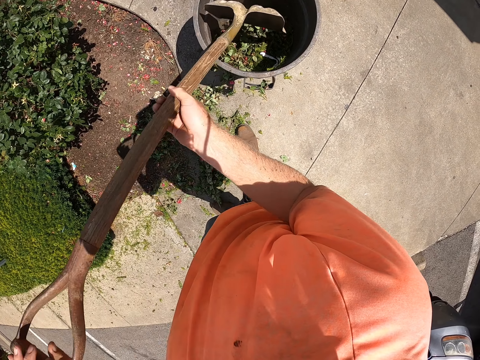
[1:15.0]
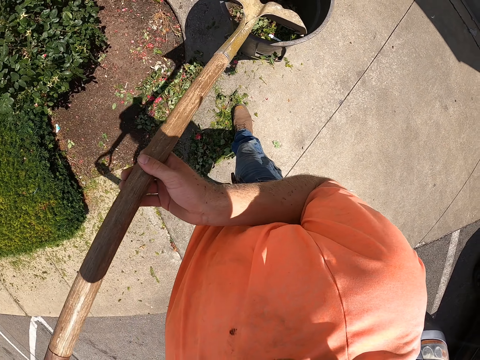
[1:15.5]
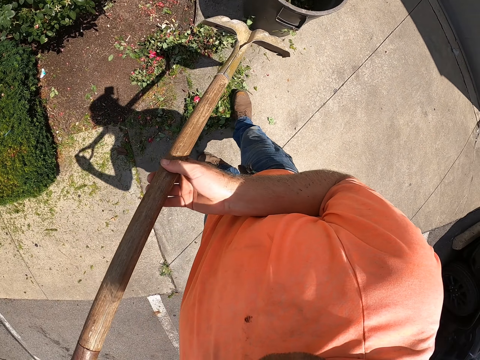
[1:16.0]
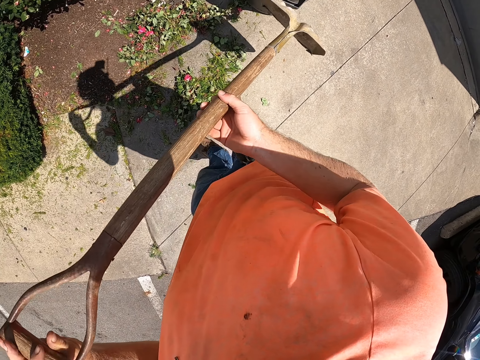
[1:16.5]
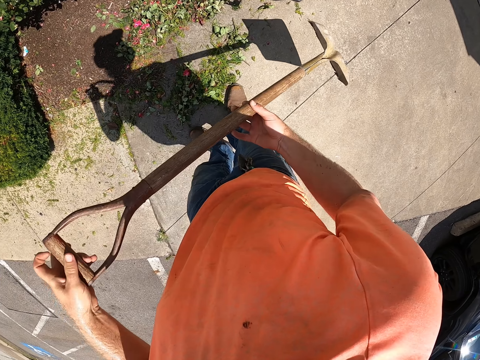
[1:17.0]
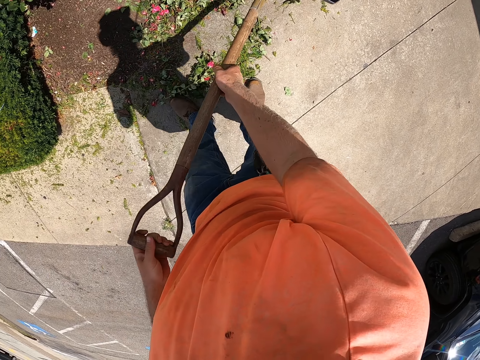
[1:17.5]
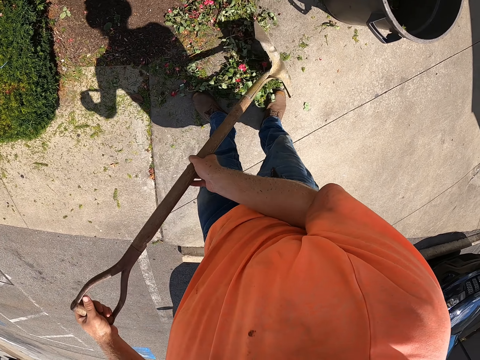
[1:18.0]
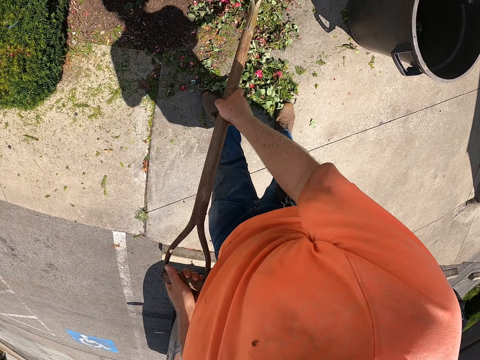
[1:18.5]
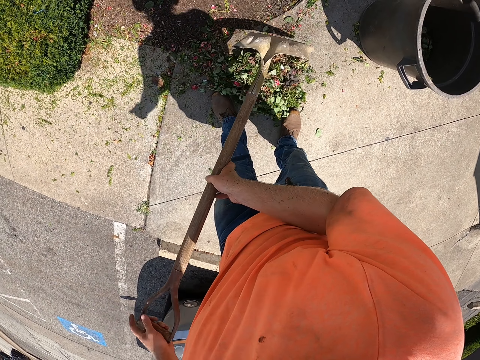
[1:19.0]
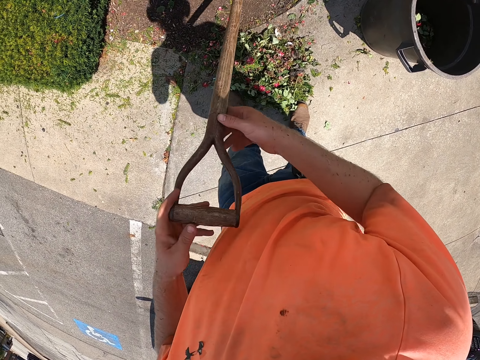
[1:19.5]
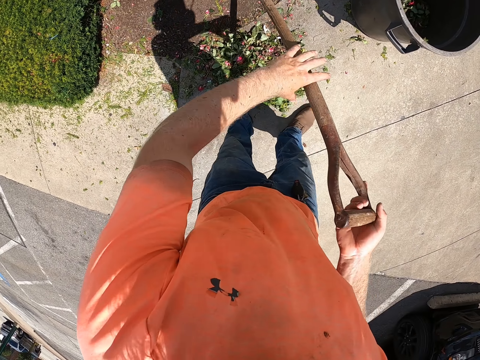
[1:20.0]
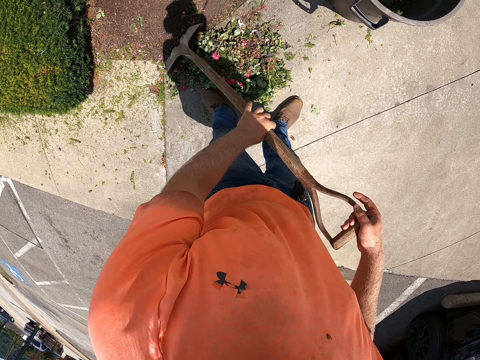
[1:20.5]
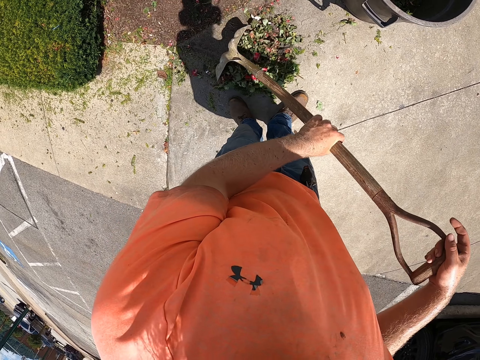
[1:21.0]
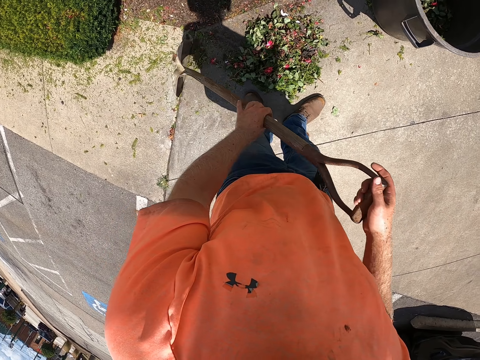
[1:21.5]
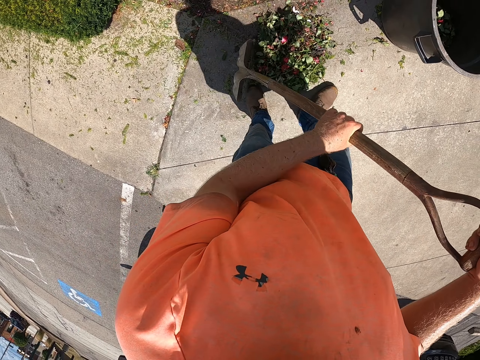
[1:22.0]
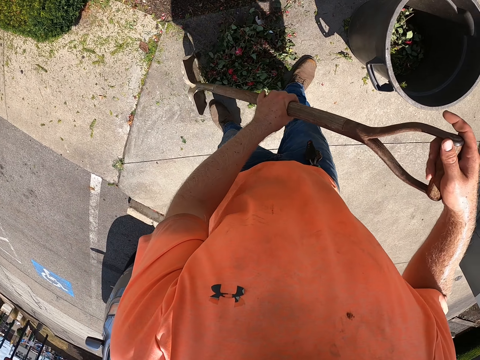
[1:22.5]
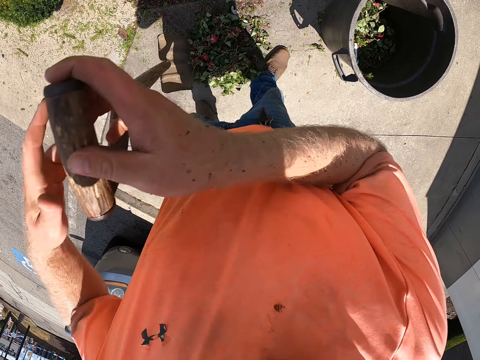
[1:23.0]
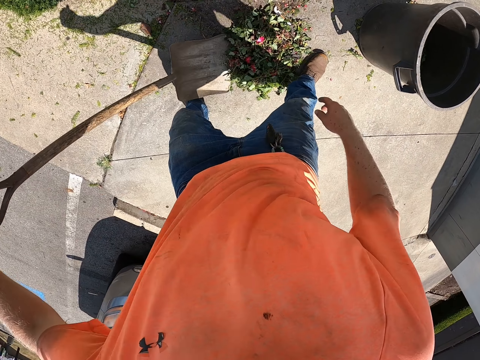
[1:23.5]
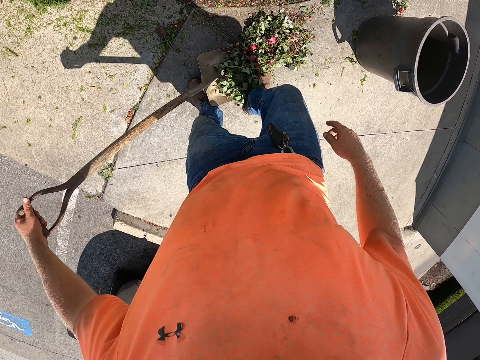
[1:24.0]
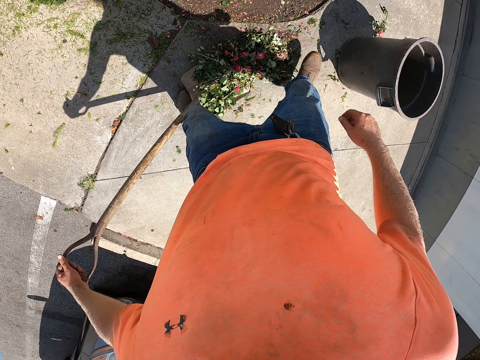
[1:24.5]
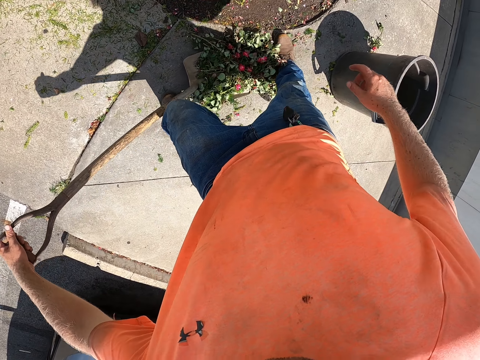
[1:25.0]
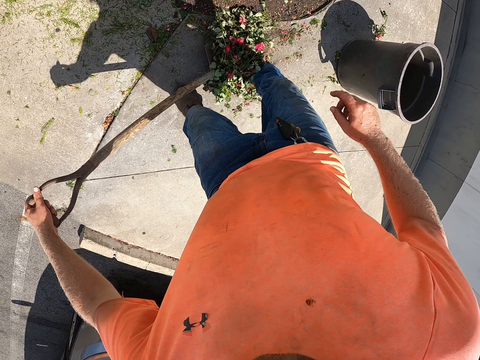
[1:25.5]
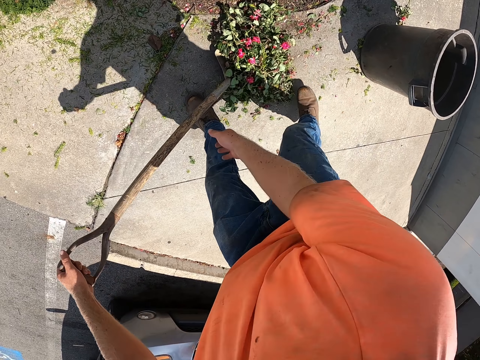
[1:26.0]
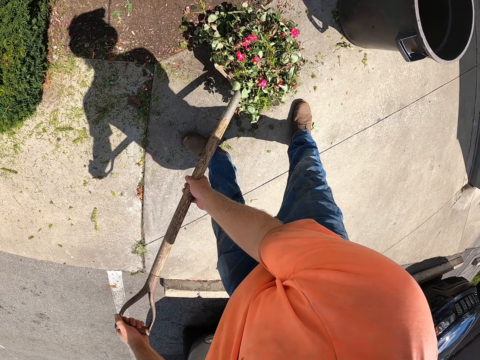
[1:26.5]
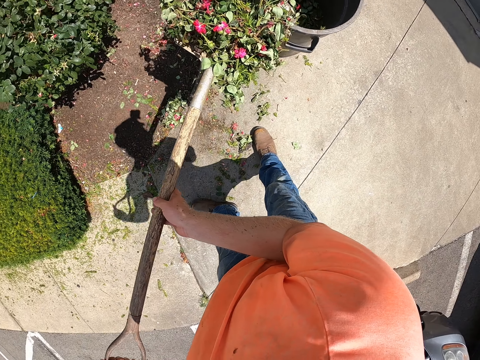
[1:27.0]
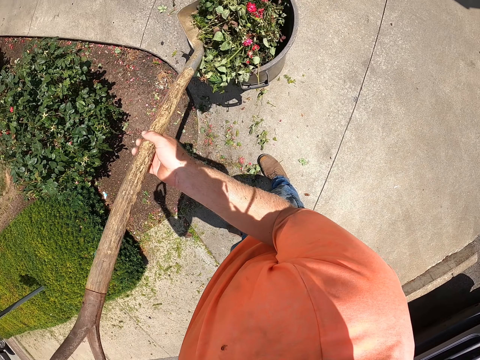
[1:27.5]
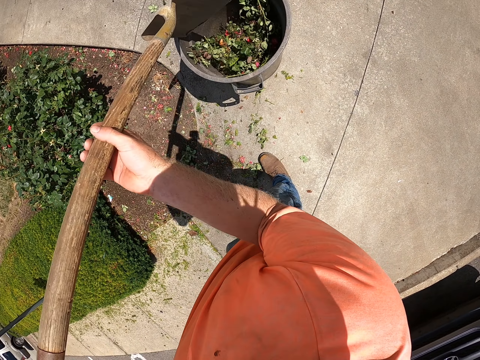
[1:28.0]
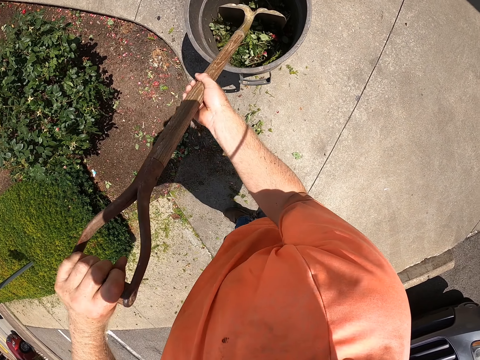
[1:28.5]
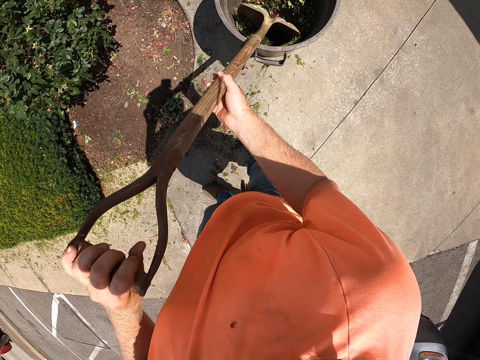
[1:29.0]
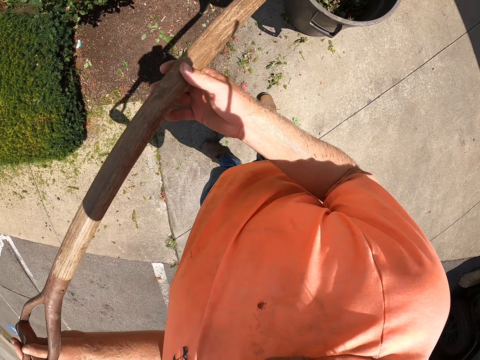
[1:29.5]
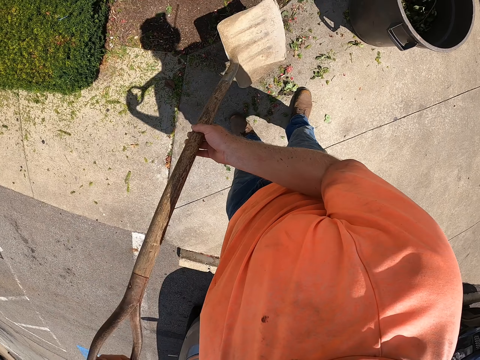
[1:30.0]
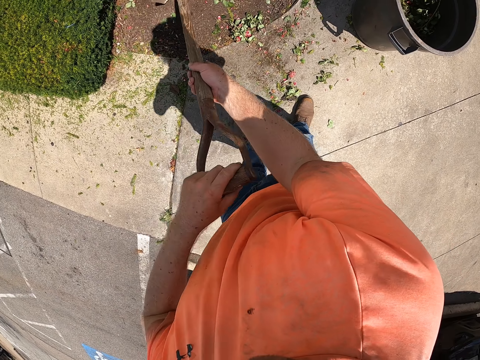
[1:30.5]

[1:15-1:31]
The camera wearer presses the grass or plant waste in the dustbin with the shovel or spade with both hands. He gathers the grass on the ground with the shovel with both hands. He drops his right hand from the shovel. He sweeps the grass into the shovel with his right leg. He lifts the shovel from the ground with both hands. He pours the grass from the shovel into the dustbin with both hands. He presses the plant waste with the spade.

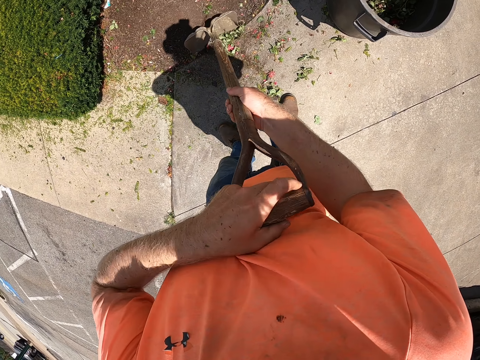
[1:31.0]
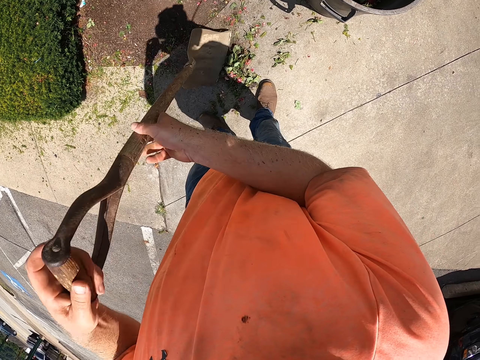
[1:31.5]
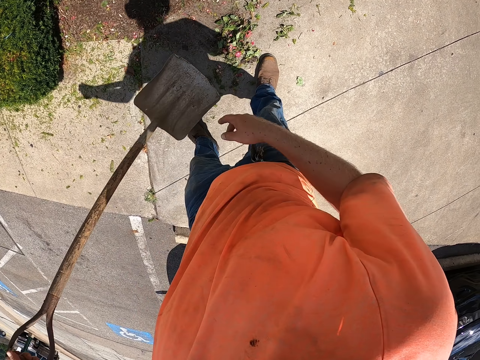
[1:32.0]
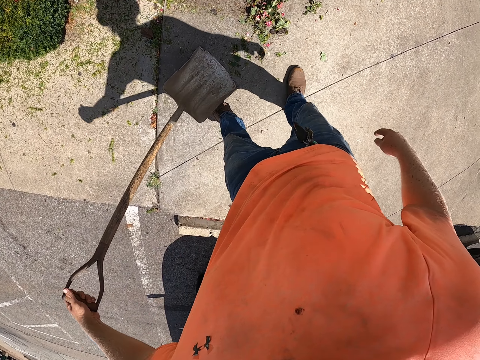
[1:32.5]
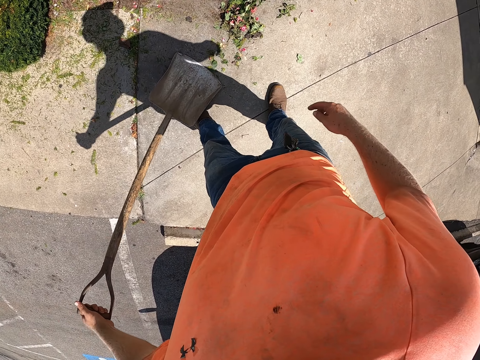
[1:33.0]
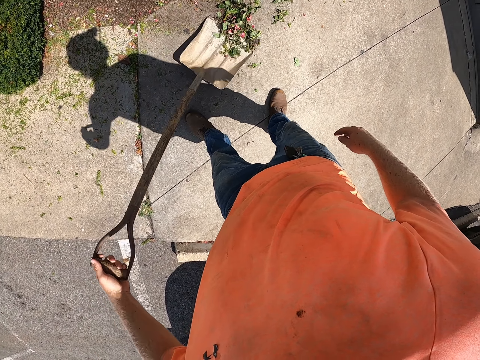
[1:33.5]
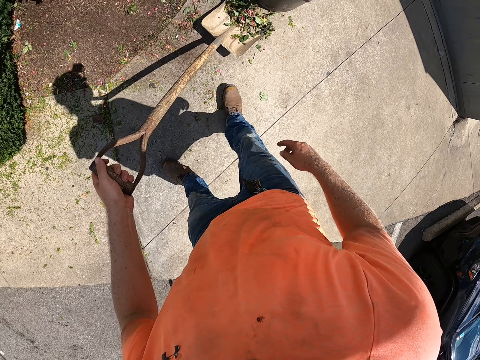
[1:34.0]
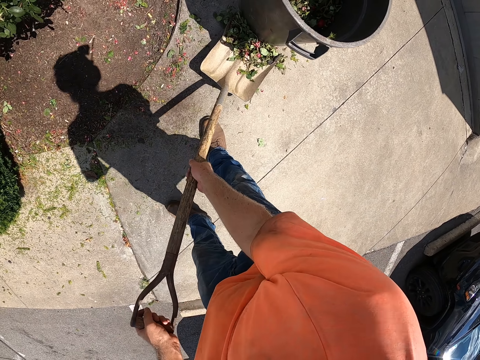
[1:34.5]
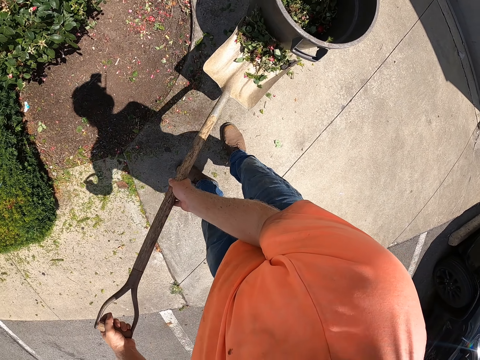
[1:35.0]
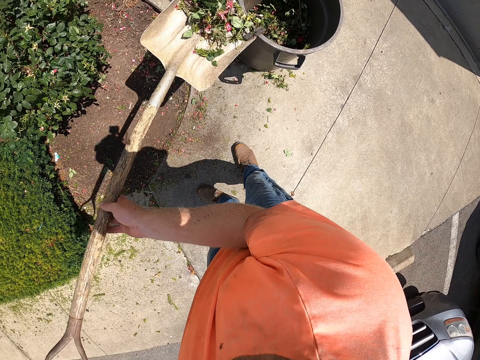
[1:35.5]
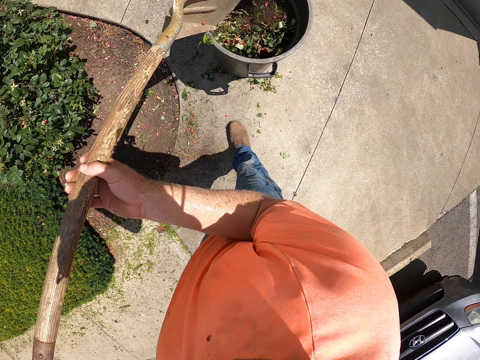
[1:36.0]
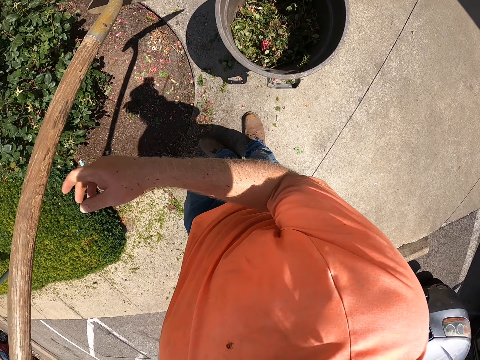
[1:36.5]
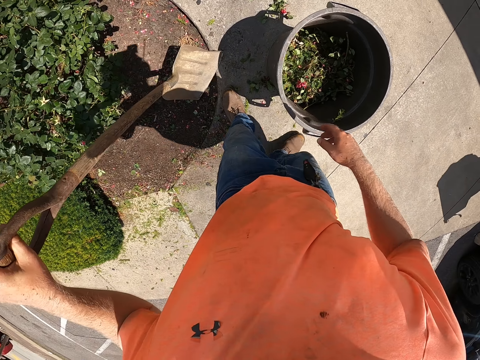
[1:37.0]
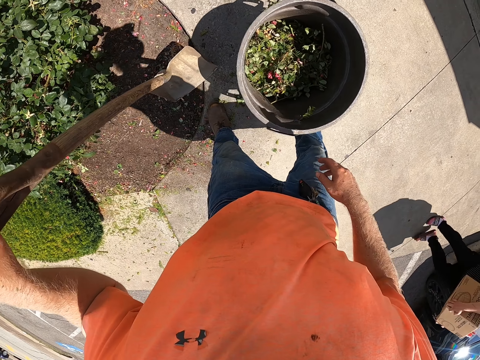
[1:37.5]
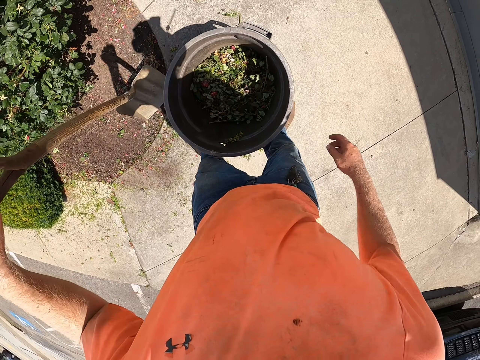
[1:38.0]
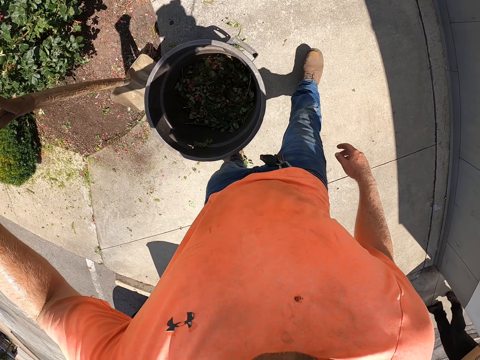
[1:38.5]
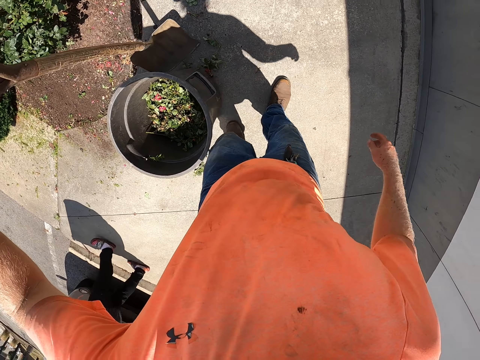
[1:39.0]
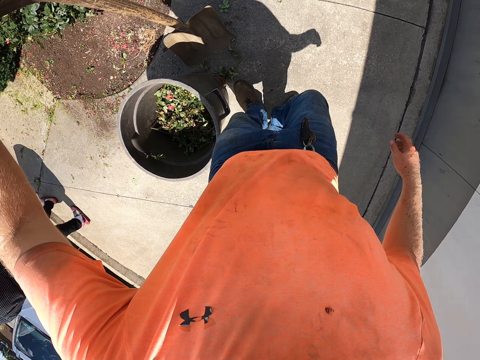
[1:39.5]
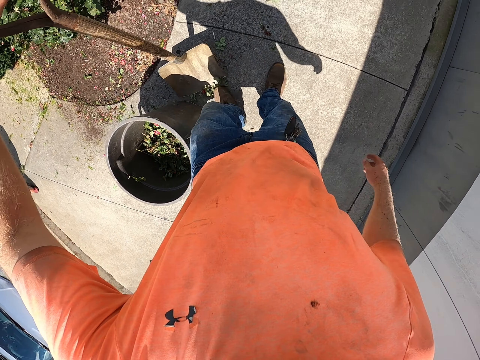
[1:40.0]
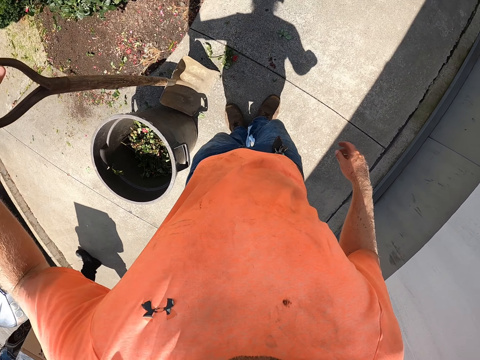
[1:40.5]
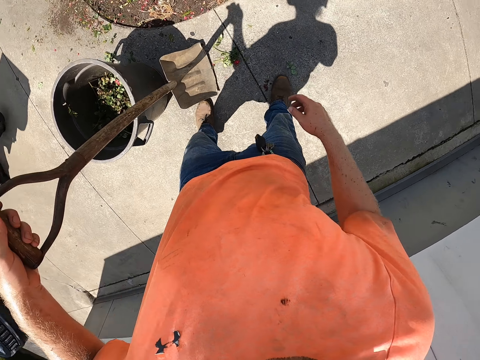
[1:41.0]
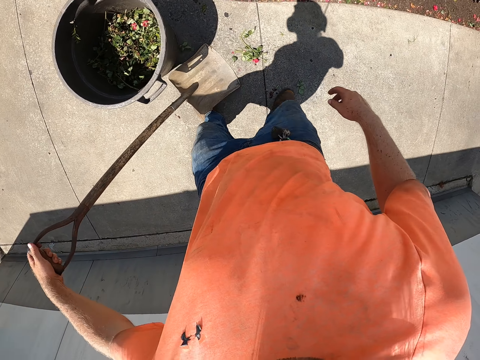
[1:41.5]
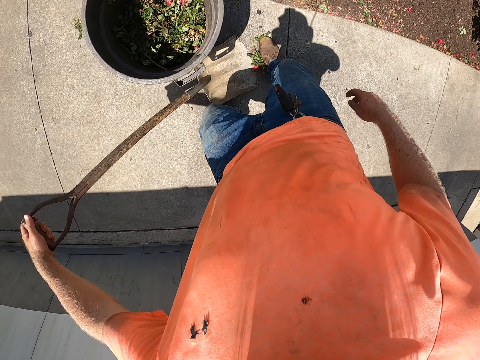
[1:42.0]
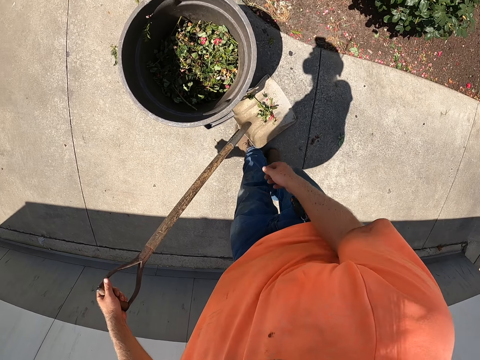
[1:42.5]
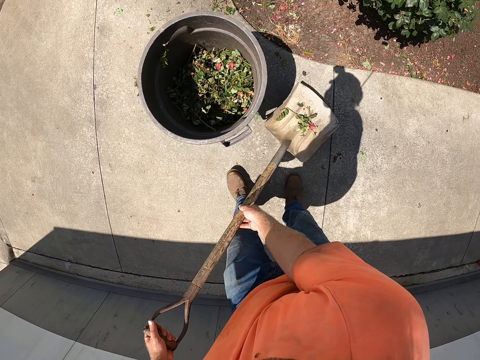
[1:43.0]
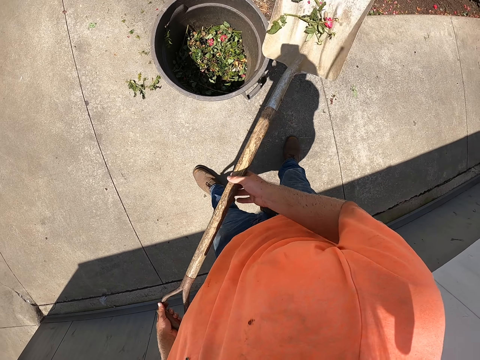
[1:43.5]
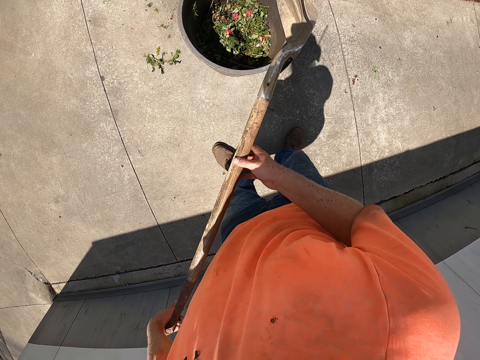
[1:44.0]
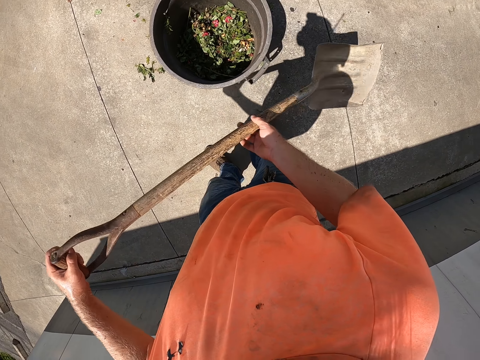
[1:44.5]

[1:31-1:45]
The camera wearer gathers grass on the ground with the shovel or spade with both hands. He drops his right hand from the shovel. He scoops the grass on the ground into the shovel with both hands. He lifts the shovel from the ground with both hands. He holds the spade with both hands. He pours the grass from the shovel into the dustbin with both hands. He drops his right hand from the shovel. He moves the dustbin on the ground with his right leg. A man walks past the camera wearer. The camera wearer walks around. He kicks the spade. He sweeps the grass into the shovel with his right leg. He lifts the shovel from the ground with both hands. He holds the spade with both hands. He pours the grass from the shovel into the dustbin with both hands.
